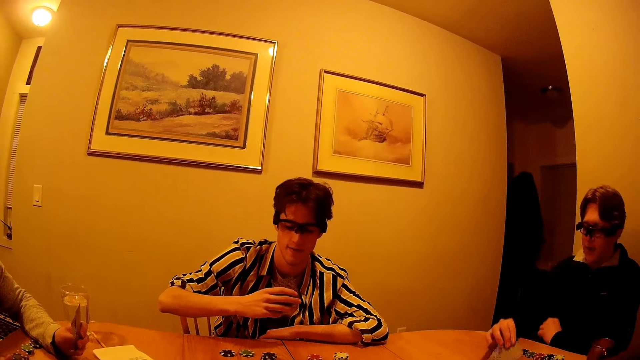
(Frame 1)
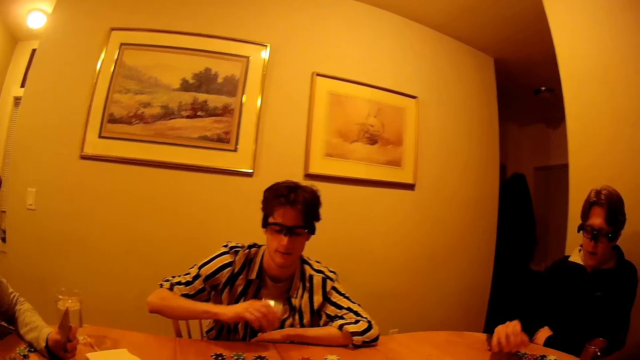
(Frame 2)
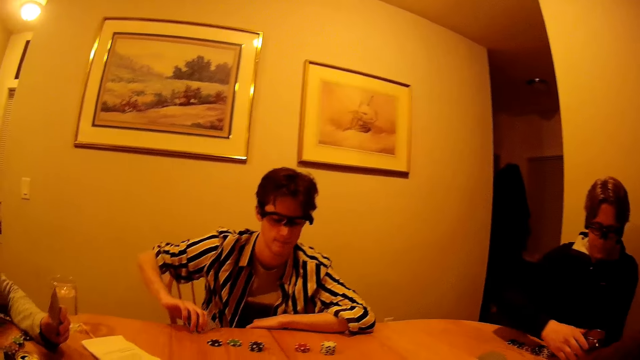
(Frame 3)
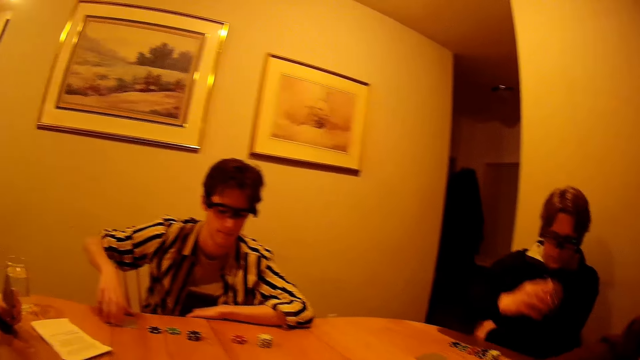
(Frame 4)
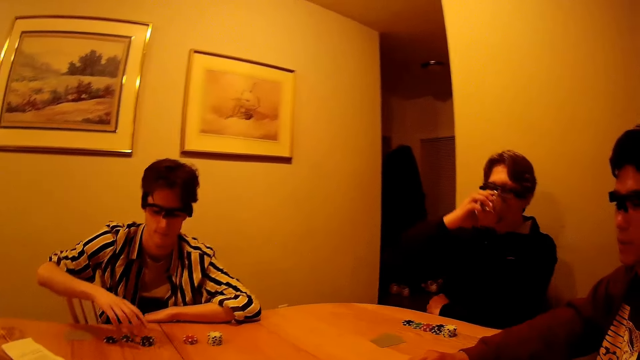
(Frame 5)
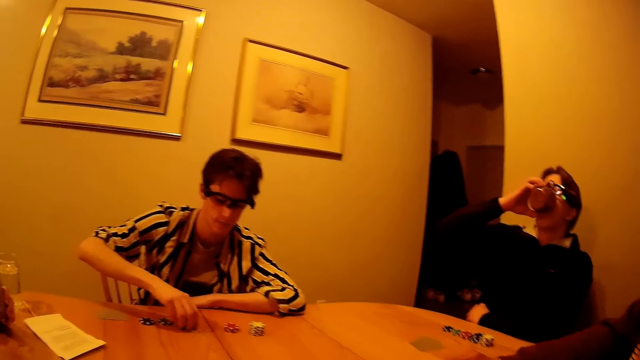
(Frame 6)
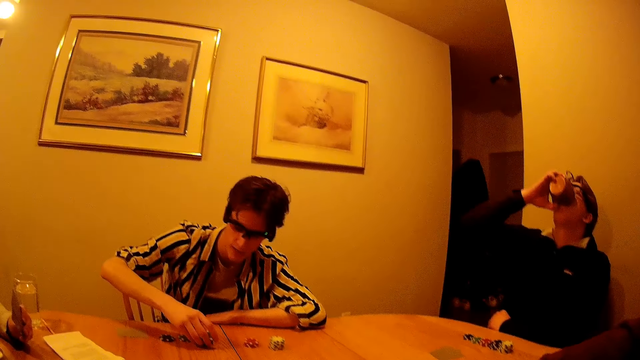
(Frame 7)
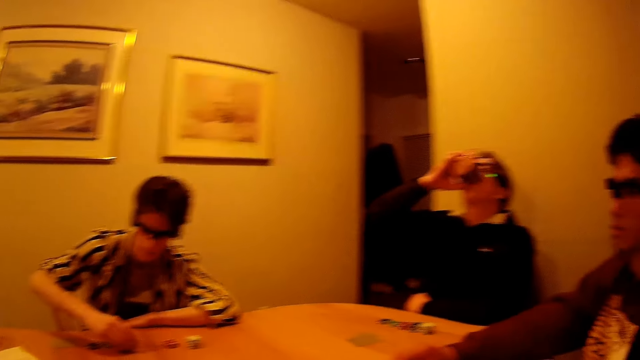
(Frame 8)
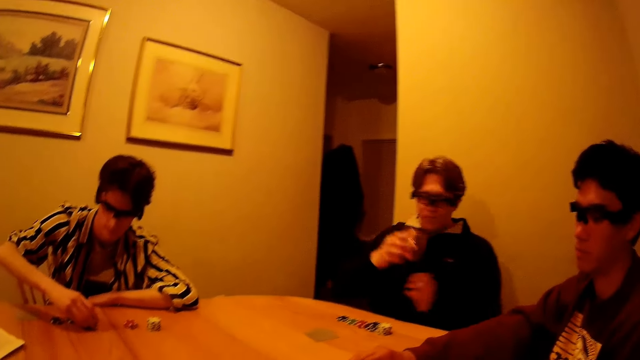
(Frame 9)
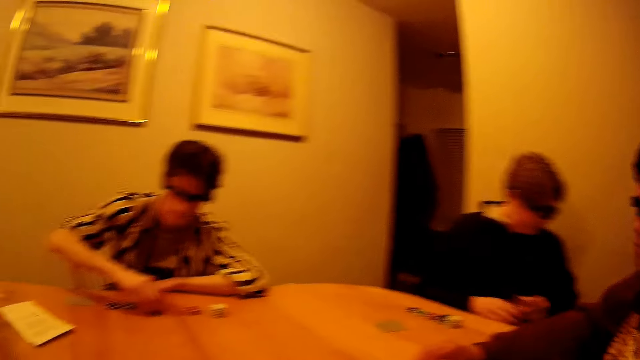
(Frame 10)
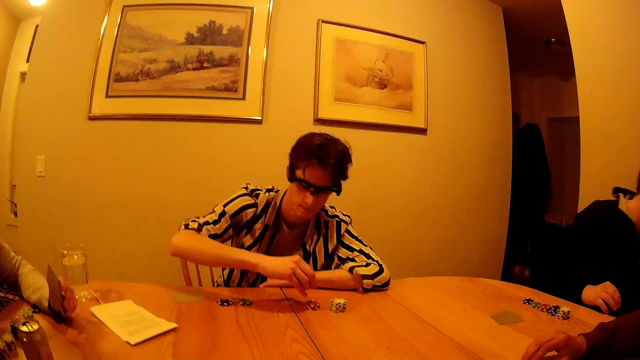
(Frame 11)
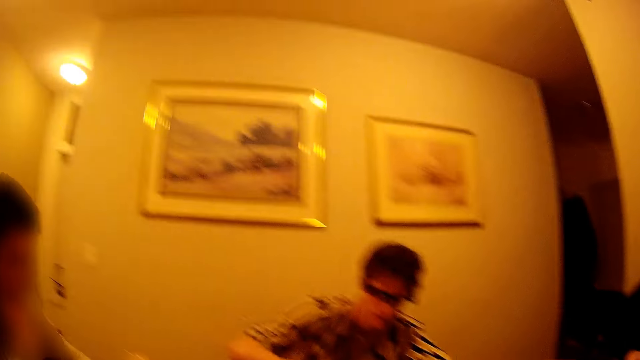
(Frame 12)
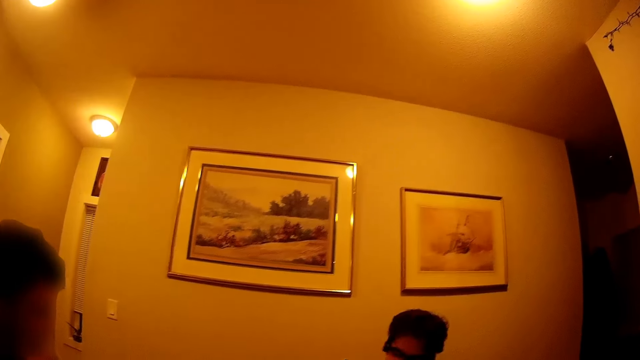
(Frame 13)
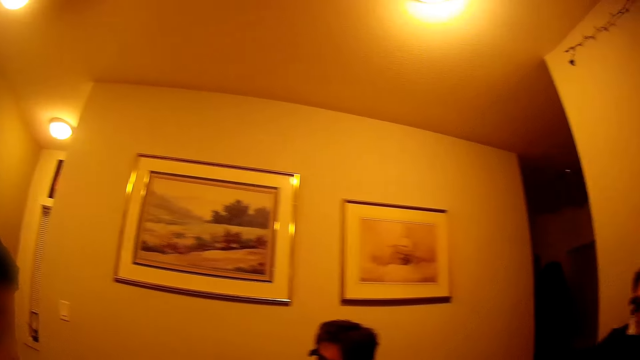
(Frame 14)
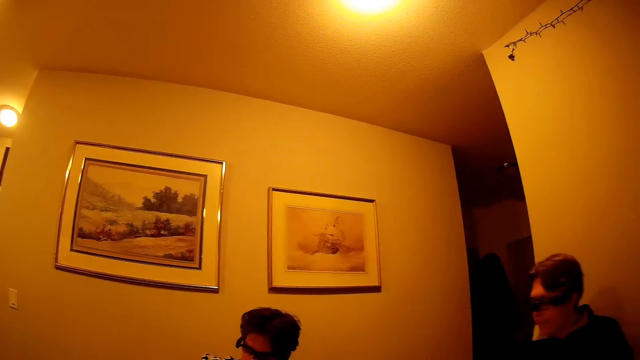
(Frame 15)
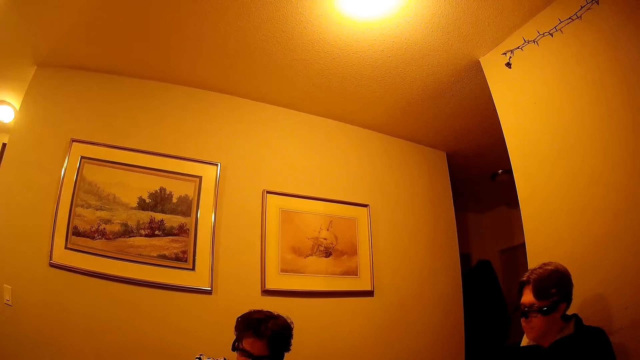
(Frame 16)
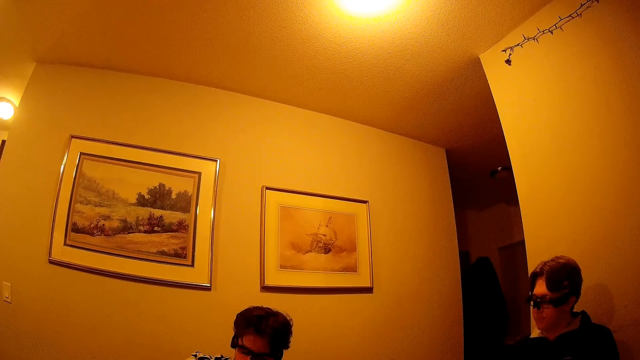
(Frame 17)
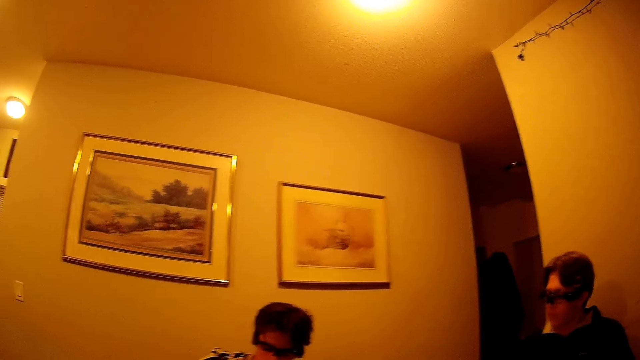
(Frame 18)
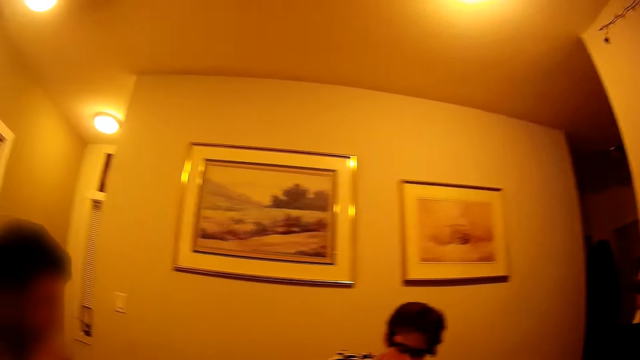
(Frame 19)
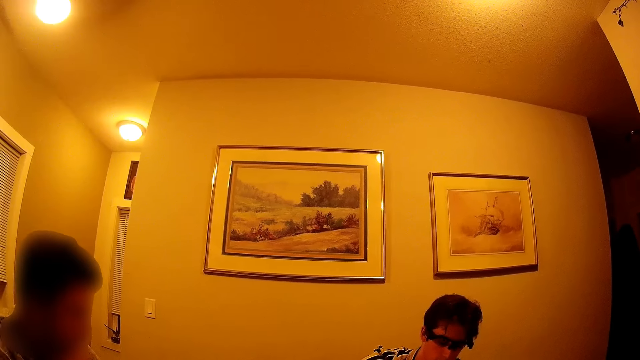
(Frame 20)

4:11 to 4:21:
A man drops his cards on the table with his right hand. Another man drops his cards on the table with his right hand. The first man picks up the metal cup with his right hand and drinks from the metal cup. The other man picks up some chips with his right hand. The first man passes the metal cup to his left hand and drops the metal cup on the floor. The other man picks the chips in his right hand.

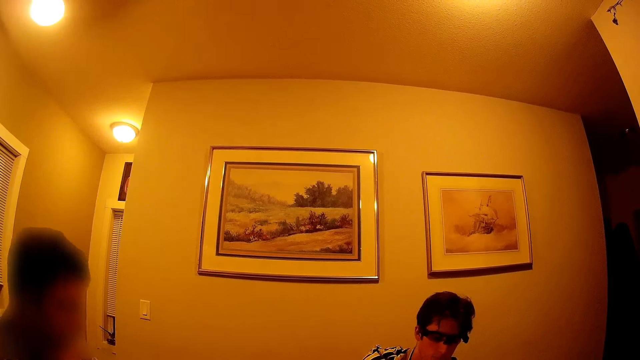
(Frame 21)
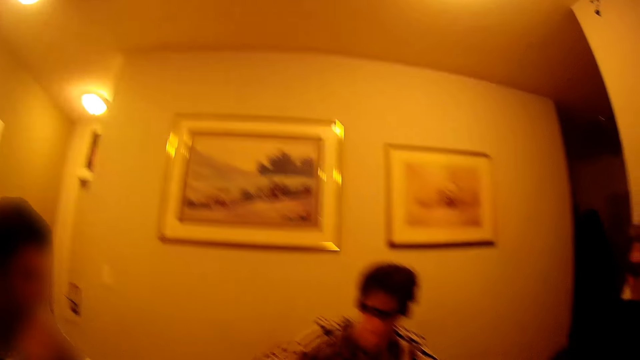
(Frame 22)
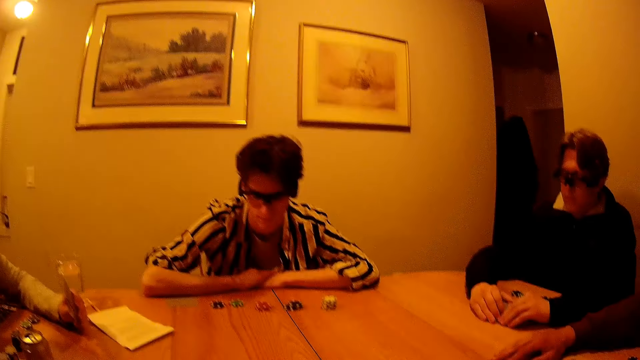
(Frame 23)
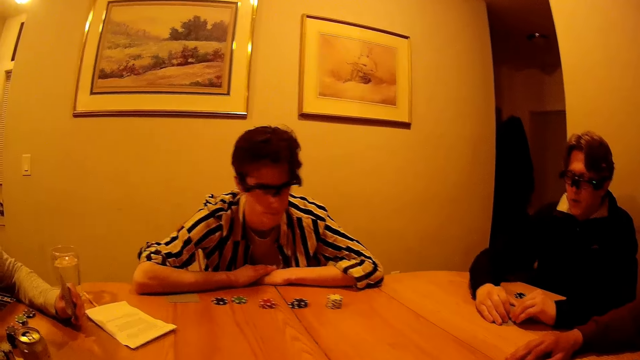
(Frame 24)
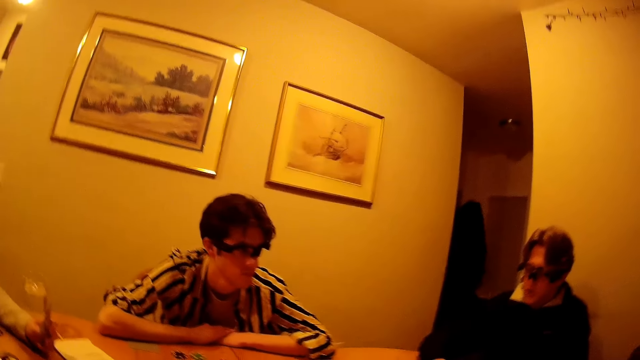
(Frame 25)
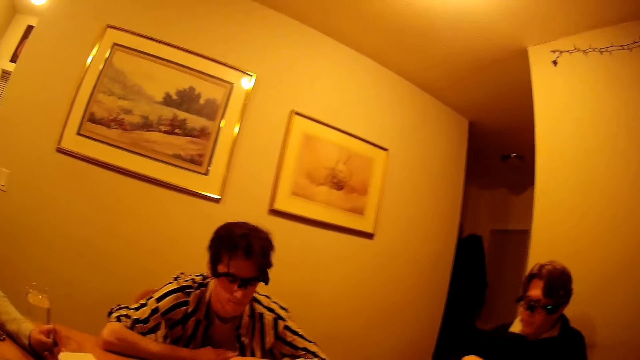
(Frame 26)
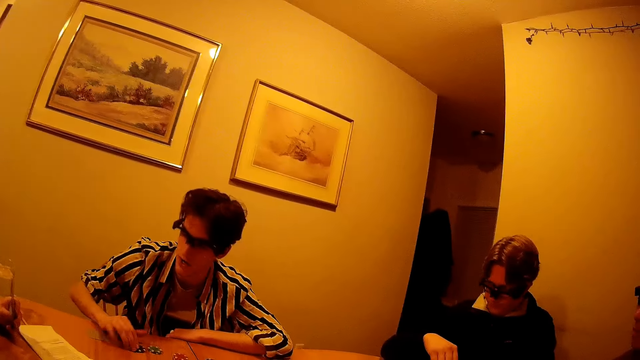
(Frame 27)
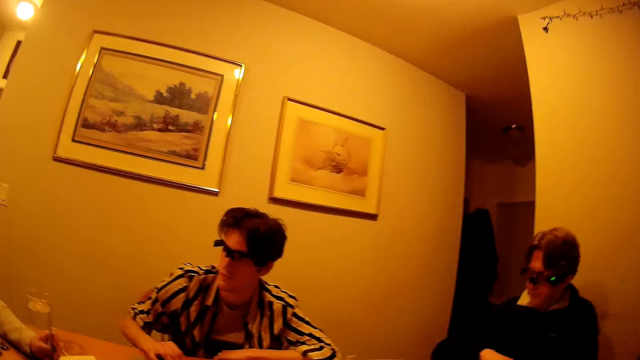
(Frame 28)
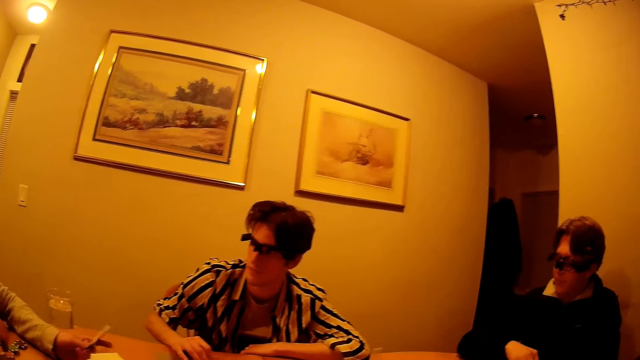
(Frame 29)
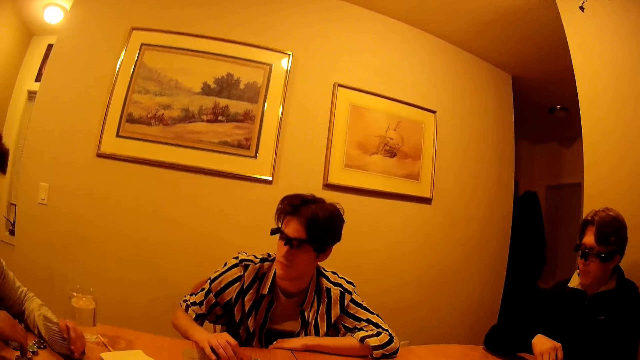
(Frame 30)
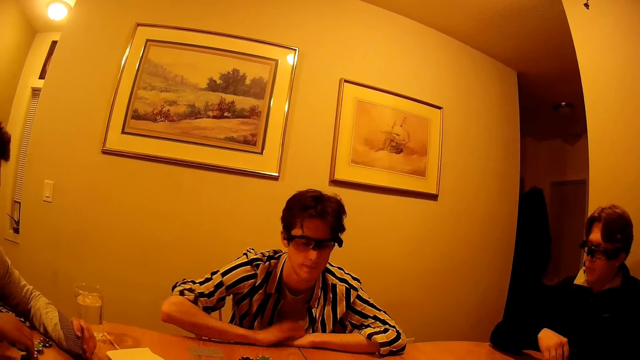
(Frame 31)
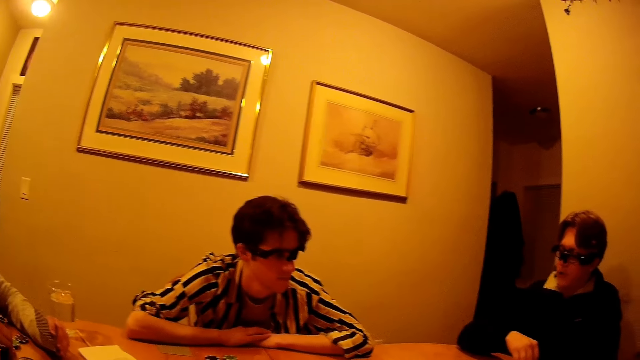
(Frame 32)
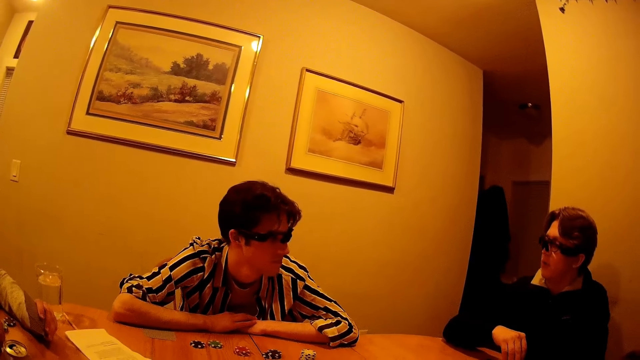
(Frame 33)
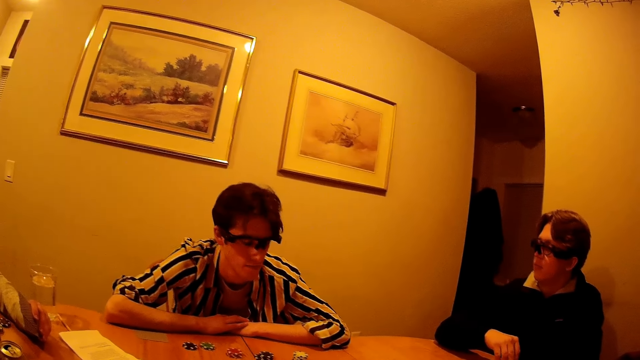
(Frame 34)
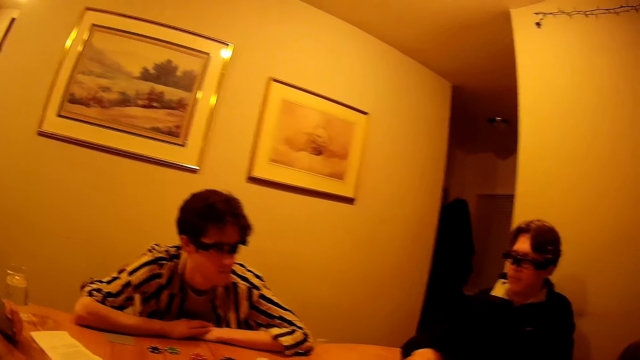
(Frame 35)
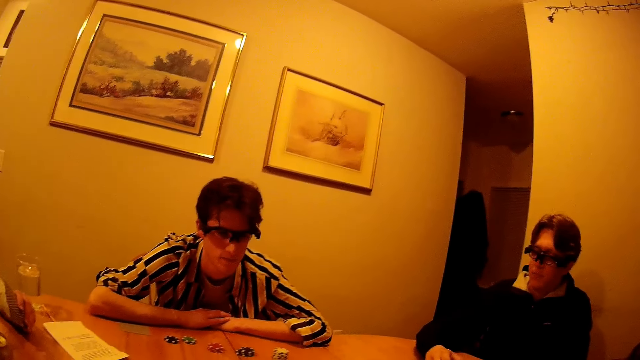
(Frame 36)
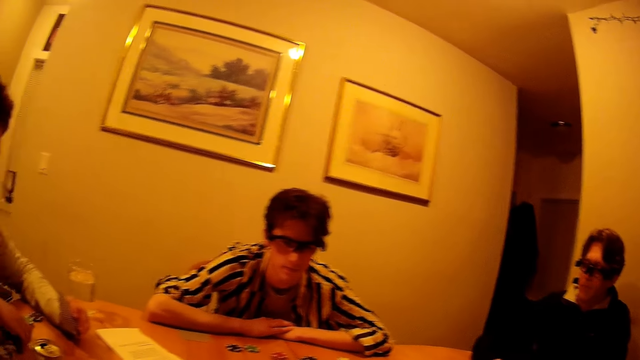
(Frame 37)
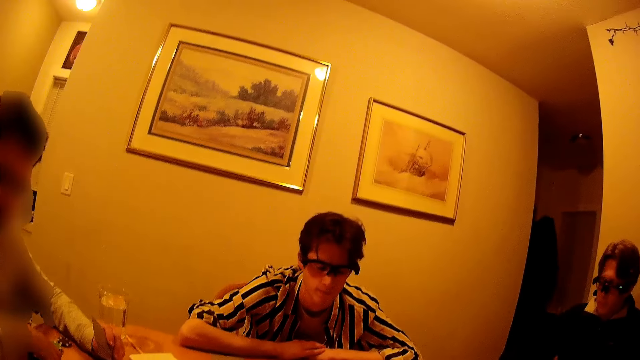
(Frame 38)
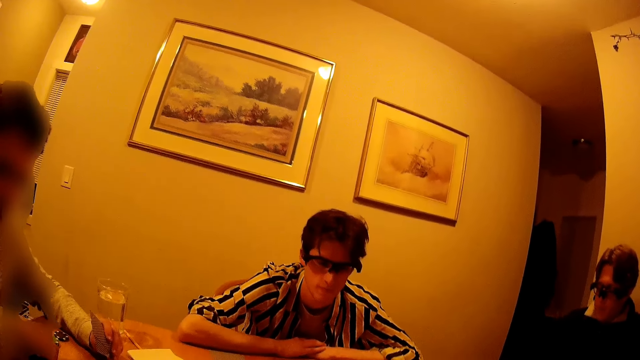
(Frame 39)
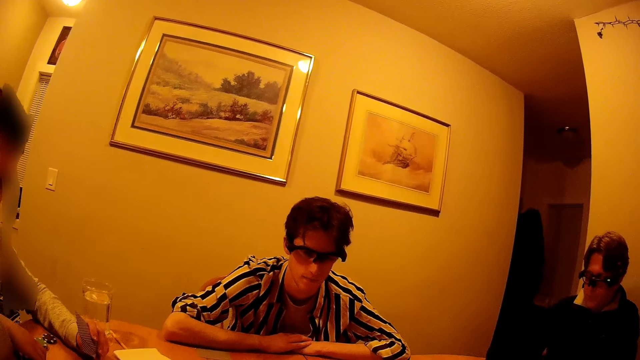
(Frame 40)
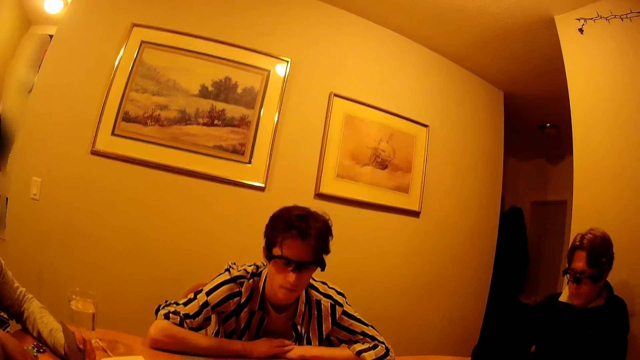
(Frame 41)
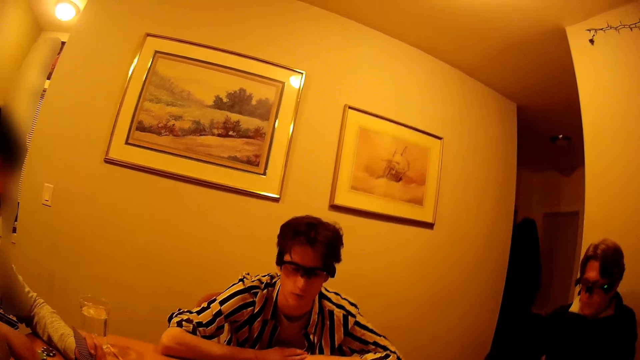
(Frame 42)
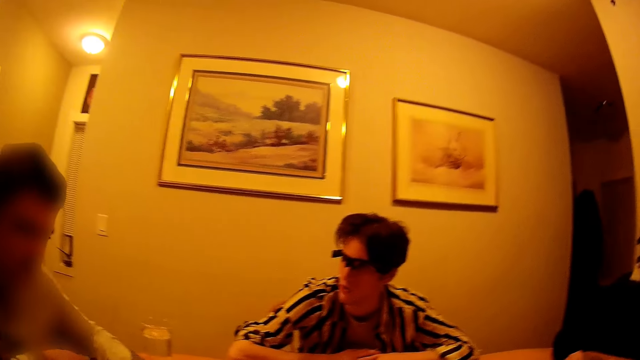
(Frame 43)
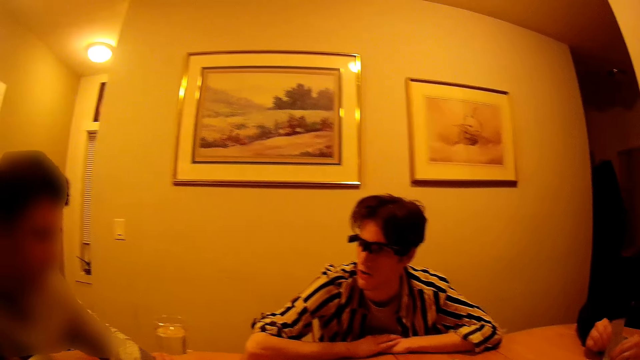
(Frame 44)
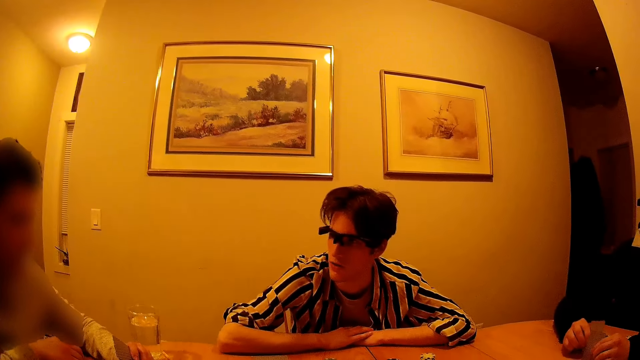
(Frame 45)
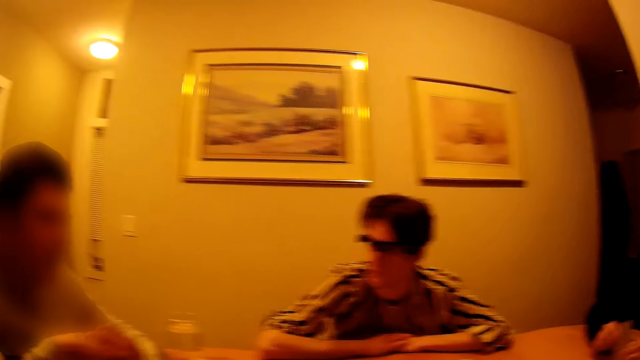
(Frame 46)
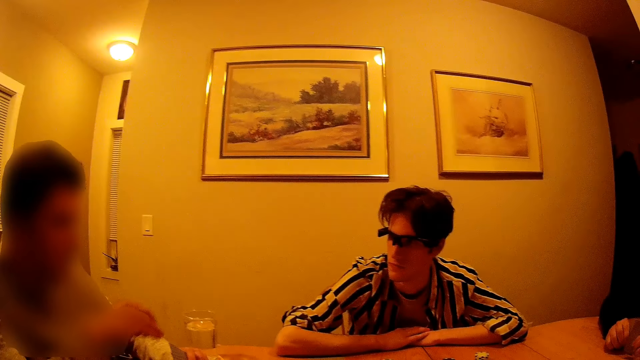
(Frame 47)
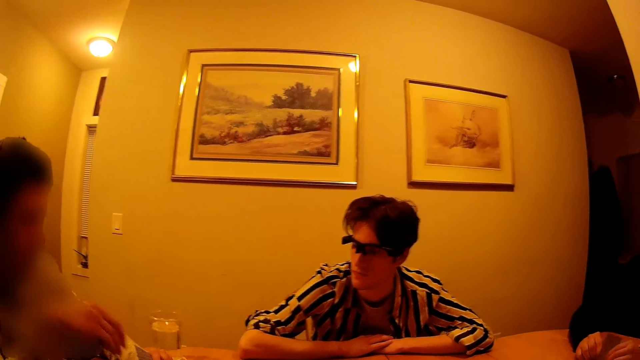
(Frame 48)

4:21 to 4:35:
A man touches a chip with his right hand. Another man moves a chip to the center with his right hand. The other man plays with his cards in both hands.
